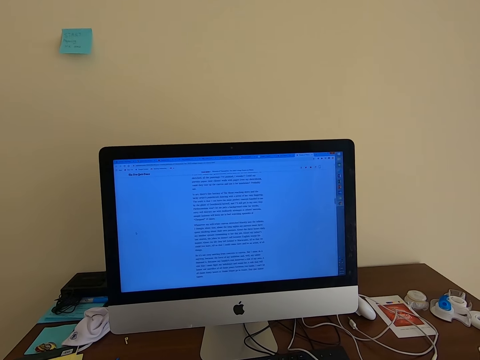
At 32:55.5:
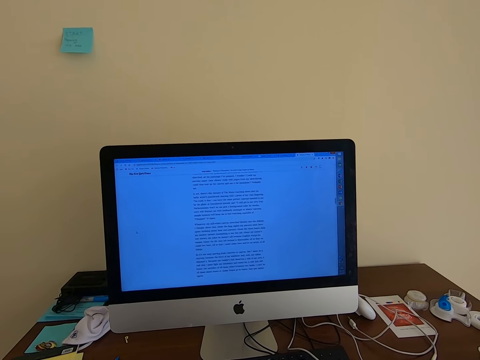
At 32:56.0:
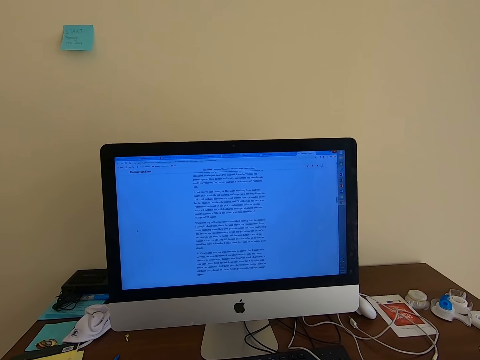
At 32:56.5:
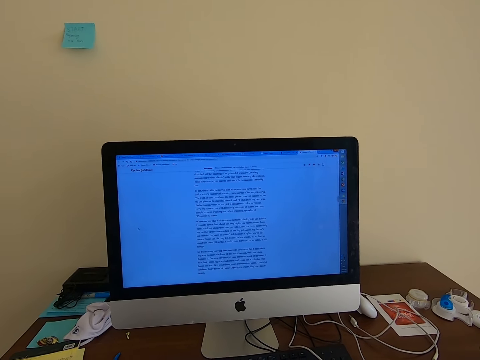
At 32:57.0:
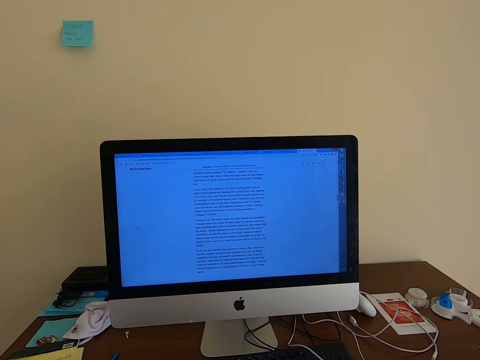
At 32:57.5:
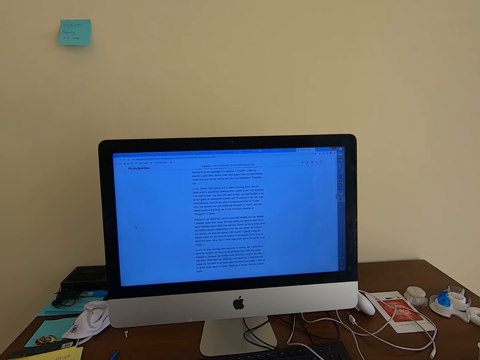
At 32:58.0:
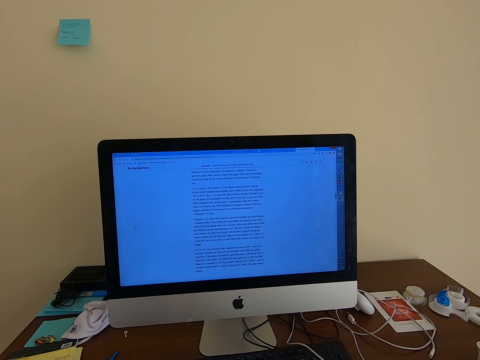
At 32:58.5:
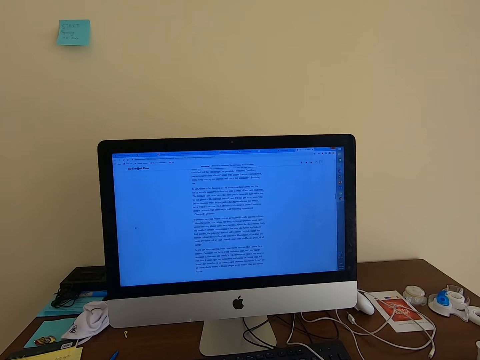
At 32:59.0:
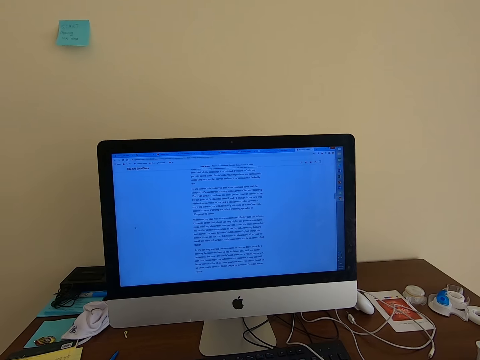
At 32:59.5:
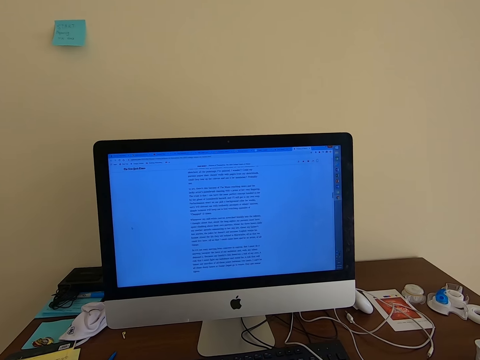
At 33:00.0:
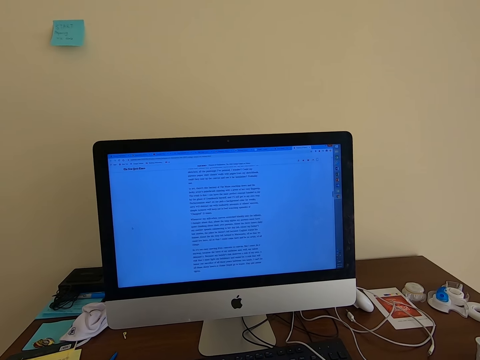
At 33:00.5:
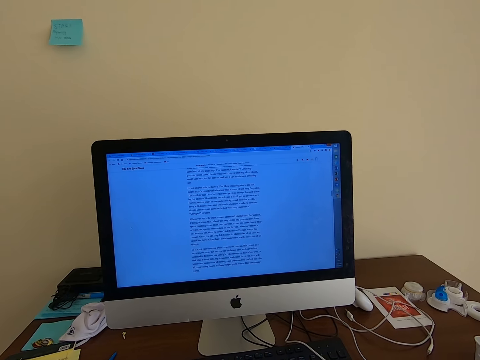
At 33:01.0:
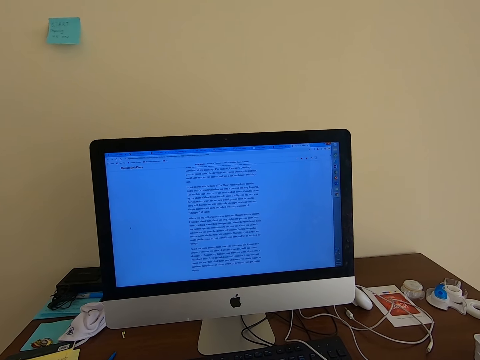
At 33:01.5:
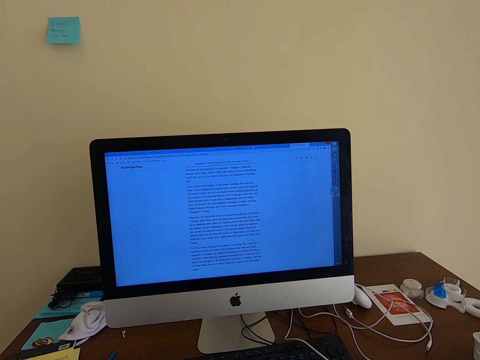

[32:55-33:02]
The camera wearer looks at the desktop.

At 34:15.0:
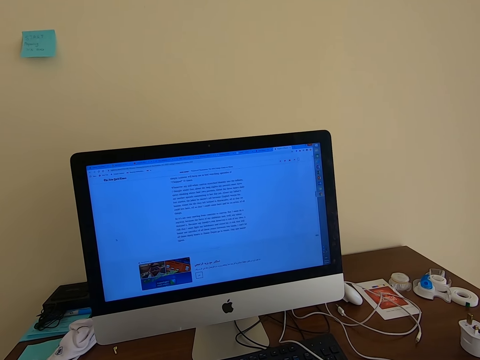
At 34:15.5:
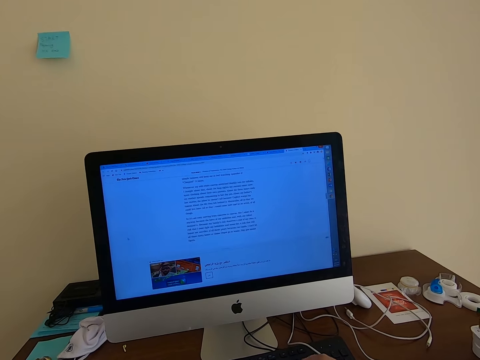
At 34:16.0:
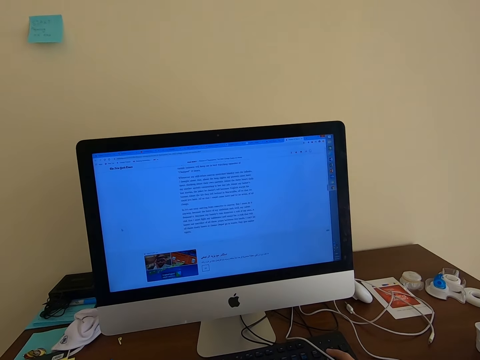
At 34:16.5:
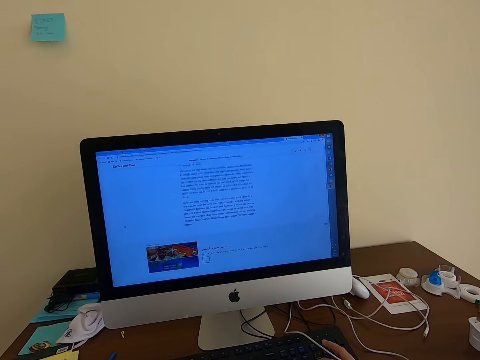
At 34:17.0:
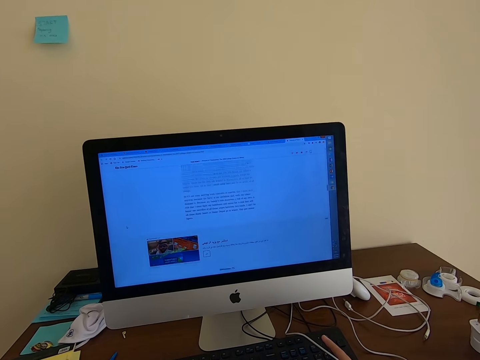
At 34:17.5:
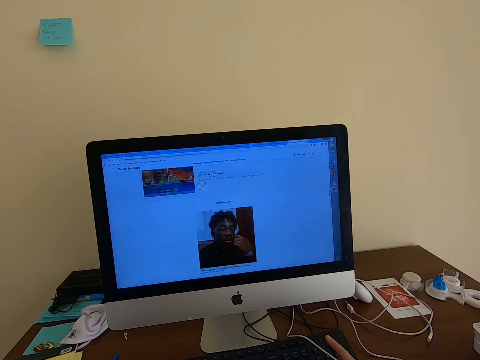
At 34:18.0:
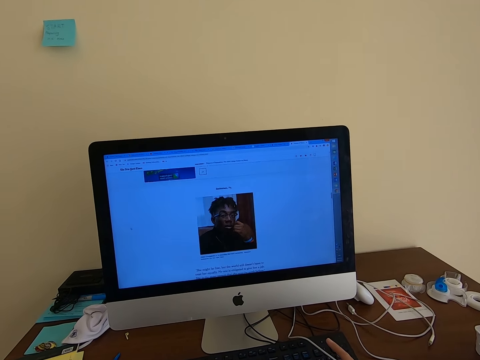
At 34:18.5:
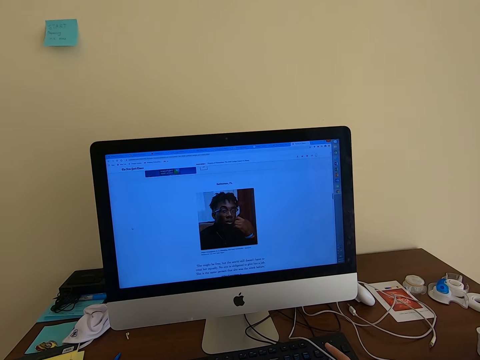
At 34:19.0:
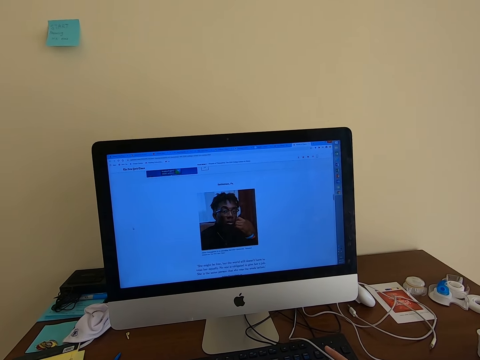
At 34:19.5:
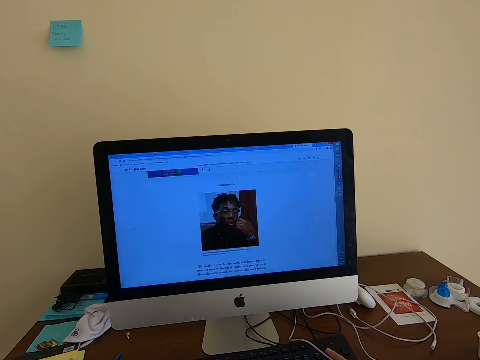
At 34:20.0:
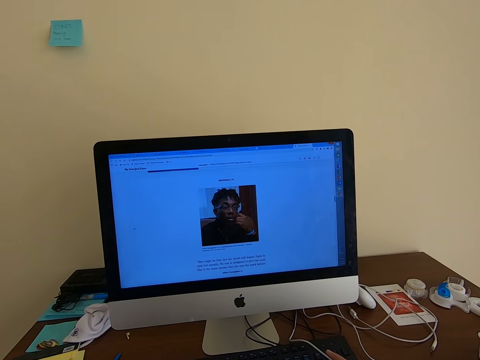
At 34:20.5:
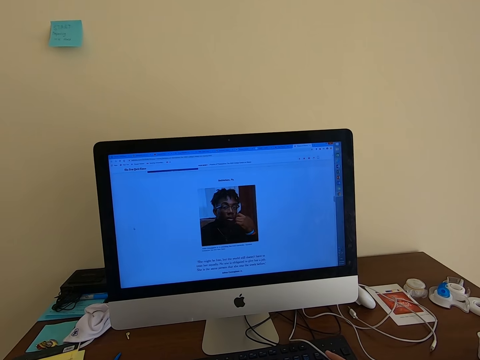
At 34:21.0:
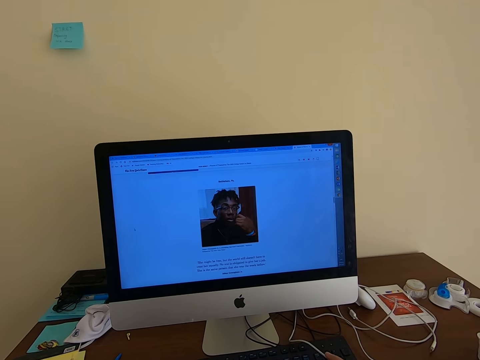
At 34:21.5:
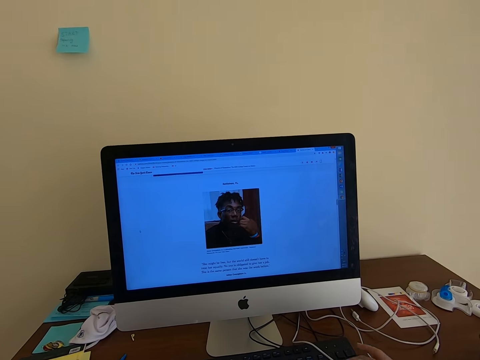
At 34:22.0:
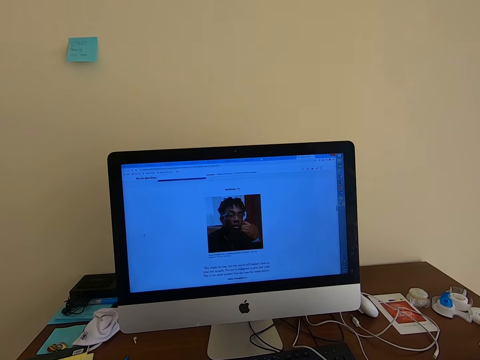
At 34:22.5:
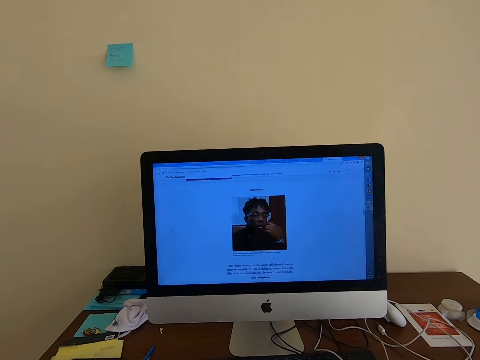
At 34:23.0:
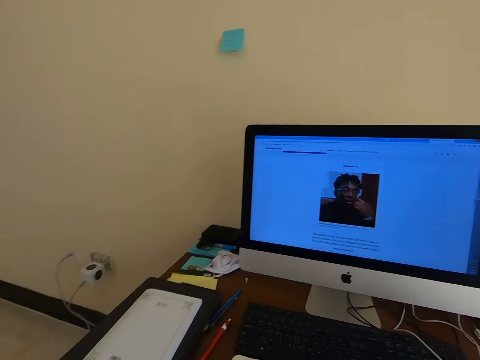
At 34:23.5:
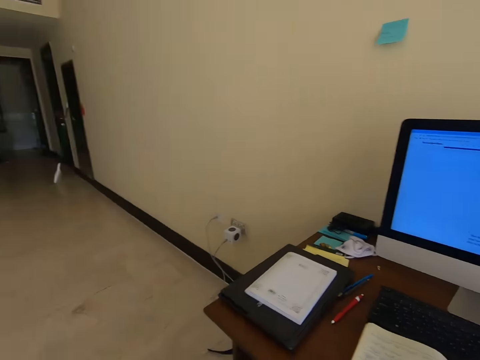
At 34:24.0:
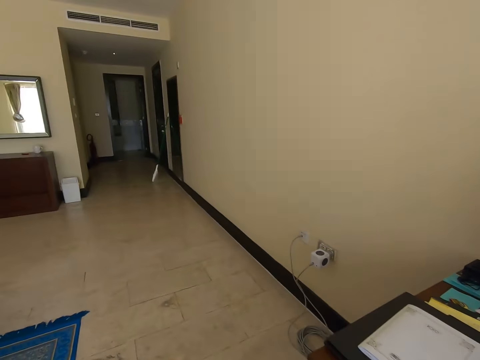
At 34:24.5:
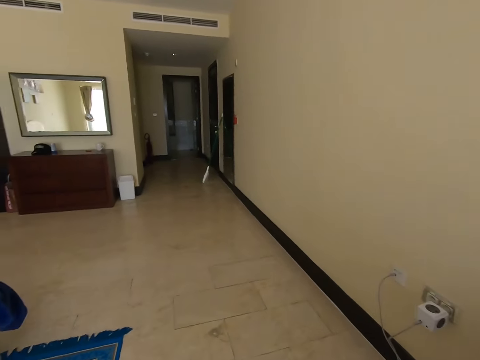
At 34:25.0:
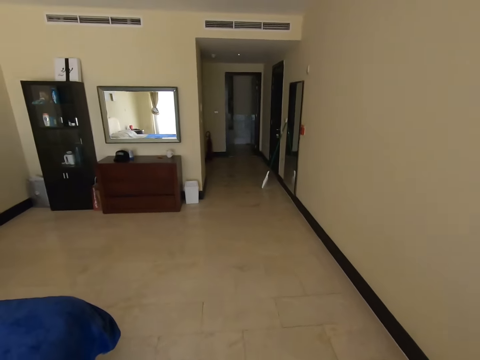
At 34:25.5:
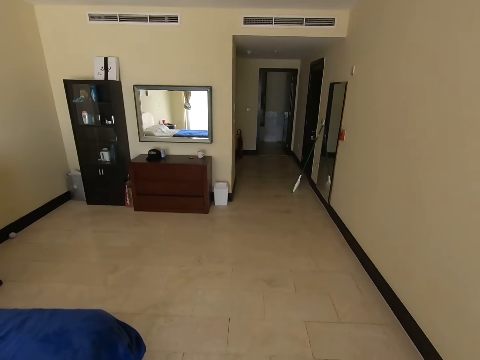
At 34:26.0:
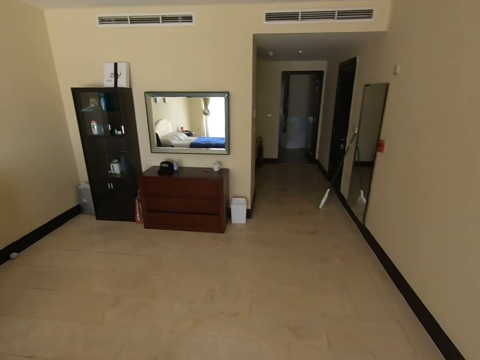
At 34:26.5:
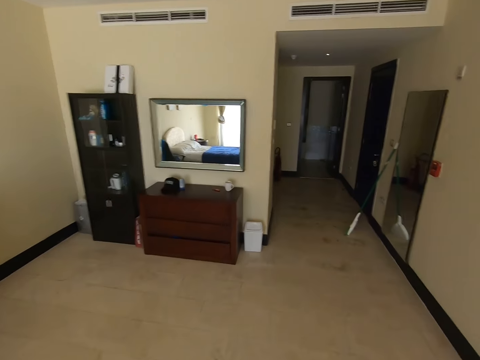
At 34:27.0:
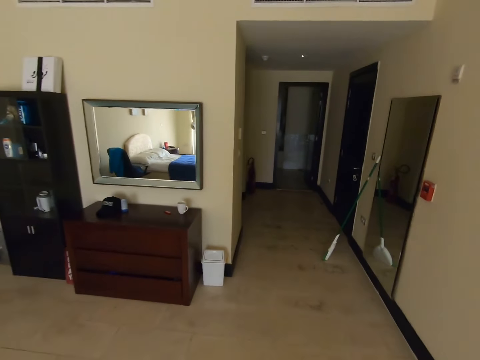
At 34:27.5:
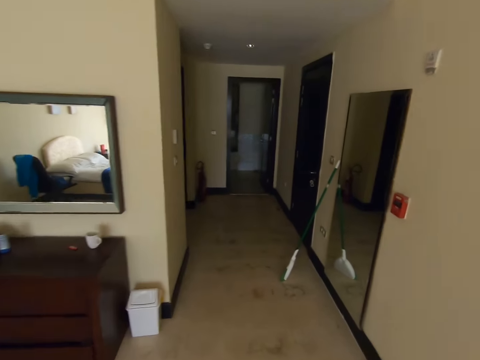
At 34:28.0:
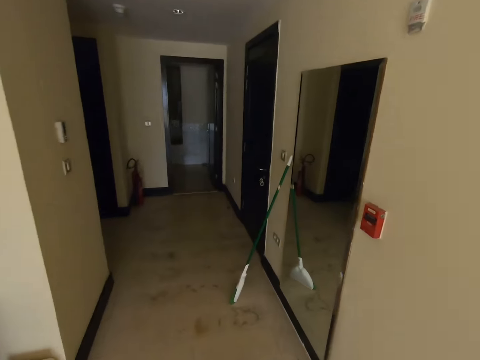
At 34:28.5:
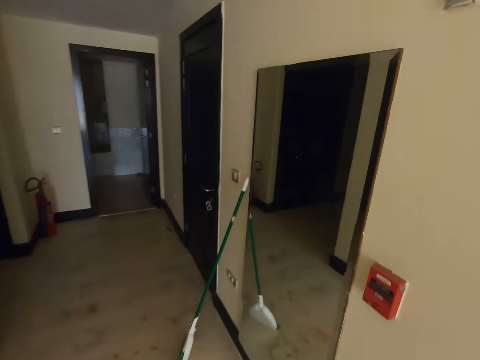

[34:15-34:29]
The camera wearer scrolls down on the desktop. They move behind and walk across the room.

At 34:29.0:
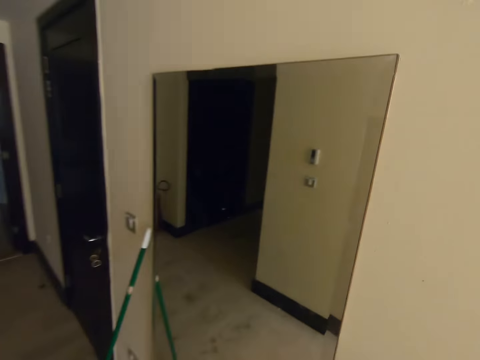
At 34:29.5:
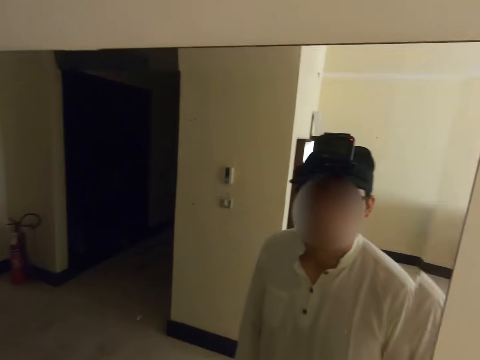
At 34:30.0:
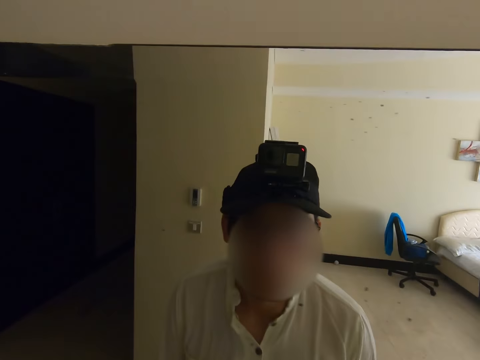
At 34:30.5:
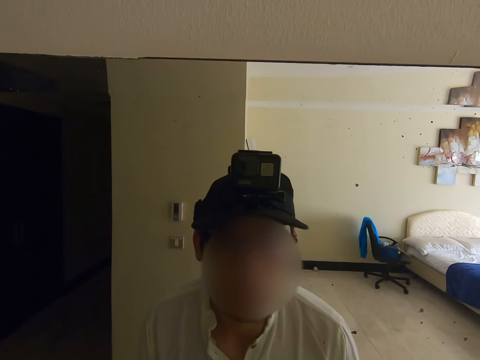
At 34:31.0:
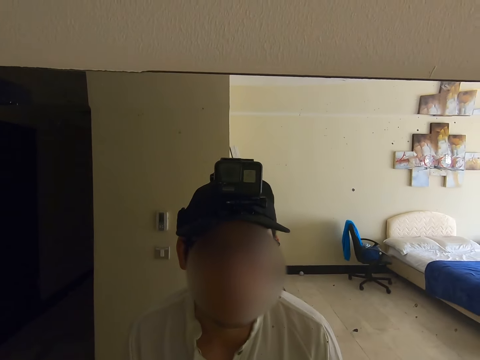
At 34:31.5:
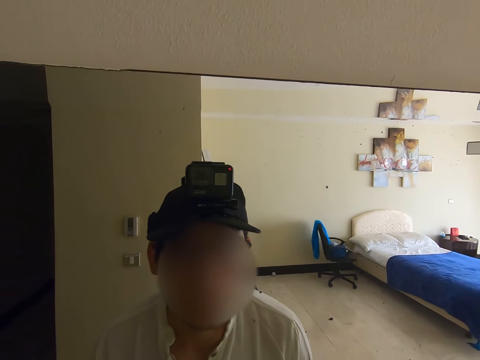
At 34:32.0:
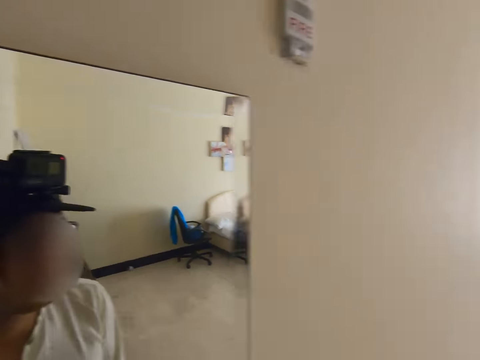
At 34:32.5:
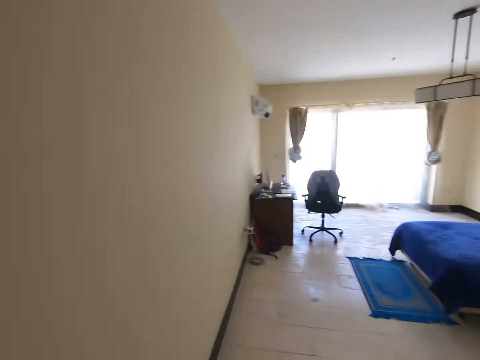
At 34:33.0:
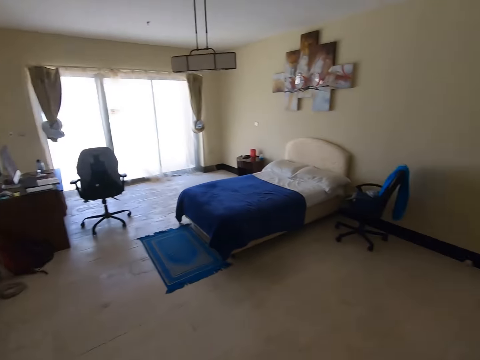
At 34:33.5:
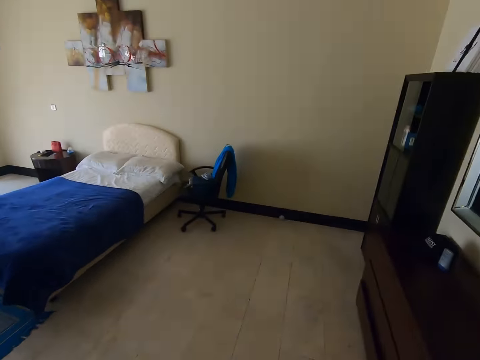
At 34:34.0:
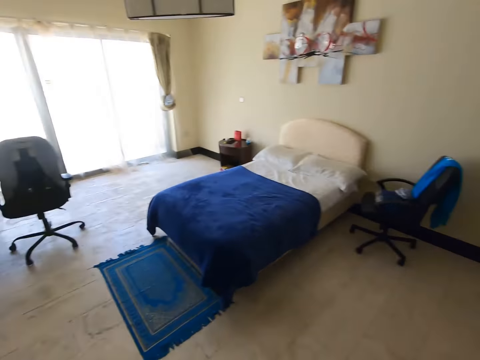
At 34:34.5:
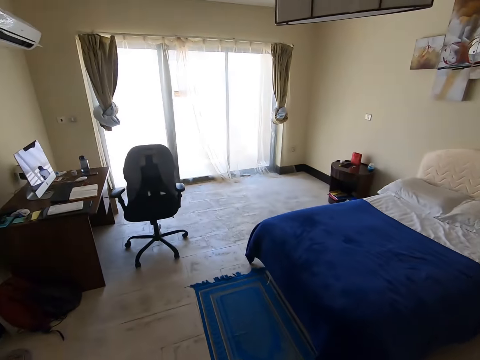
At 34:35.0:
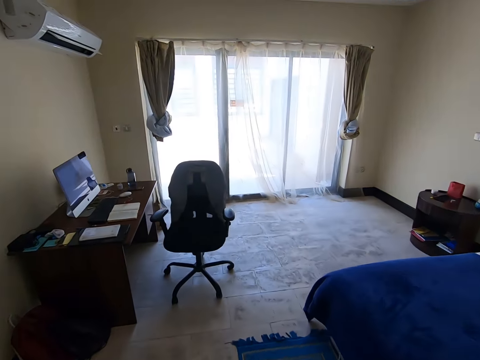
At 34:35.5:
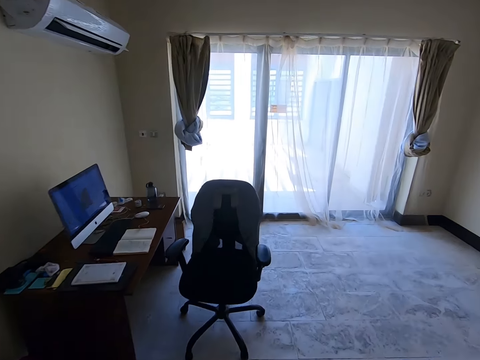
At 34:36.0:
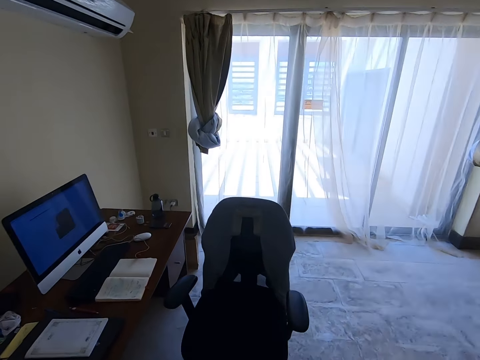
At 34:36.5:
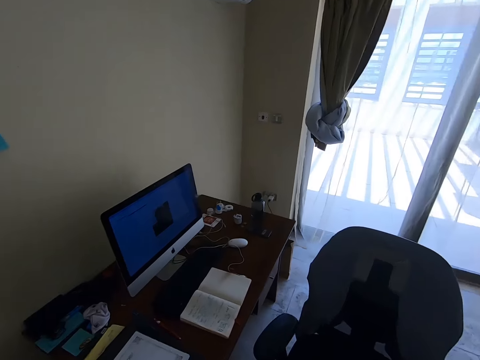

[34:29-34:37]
The camera wearer looks at herself in the mirror. She walks across the room.
